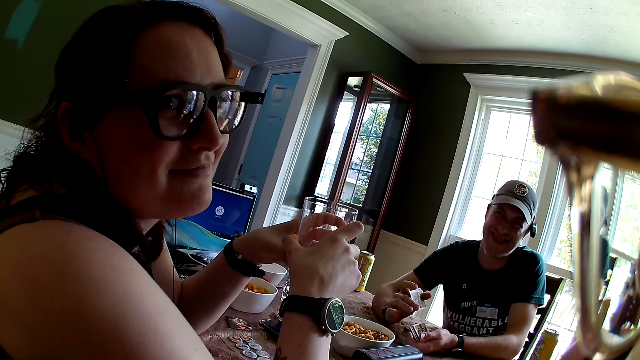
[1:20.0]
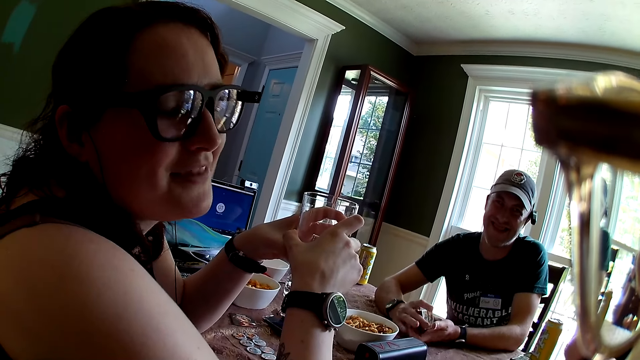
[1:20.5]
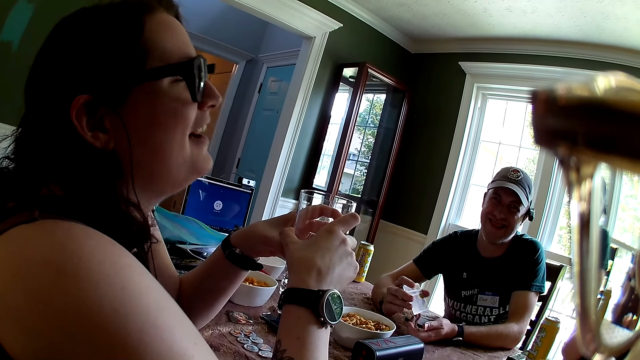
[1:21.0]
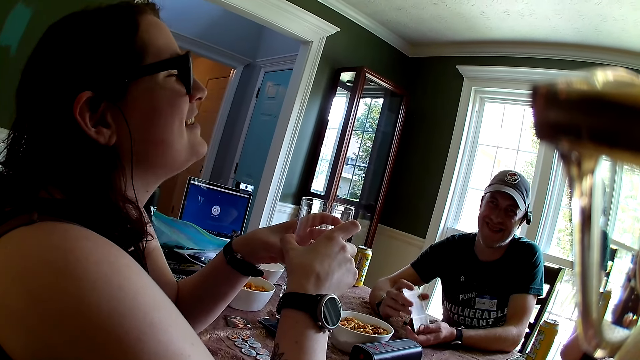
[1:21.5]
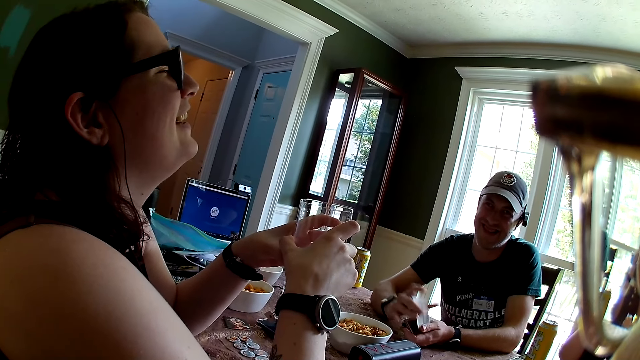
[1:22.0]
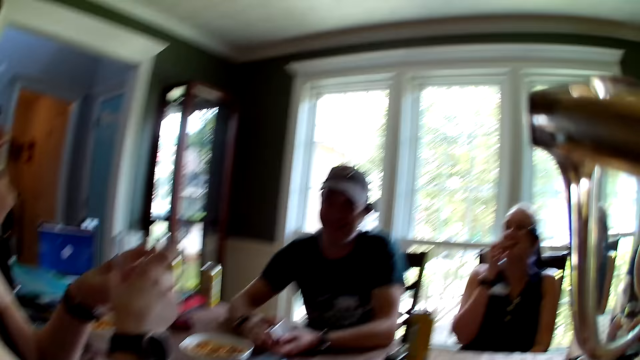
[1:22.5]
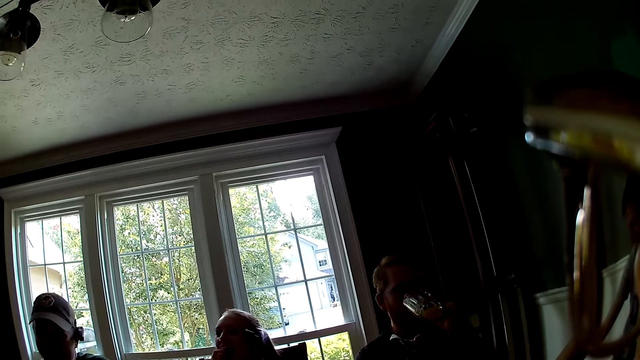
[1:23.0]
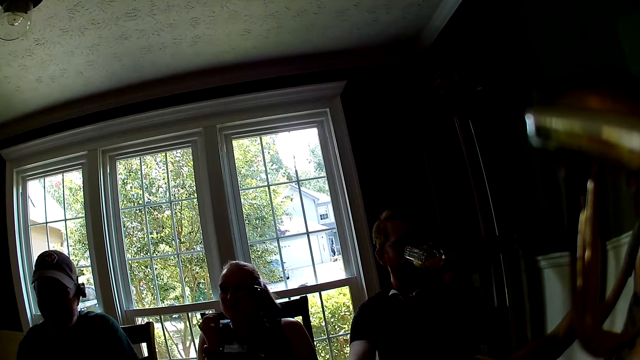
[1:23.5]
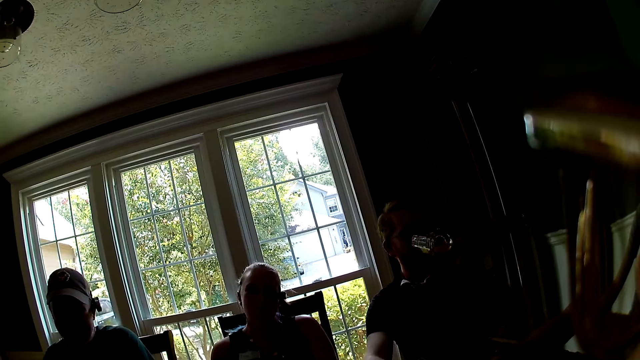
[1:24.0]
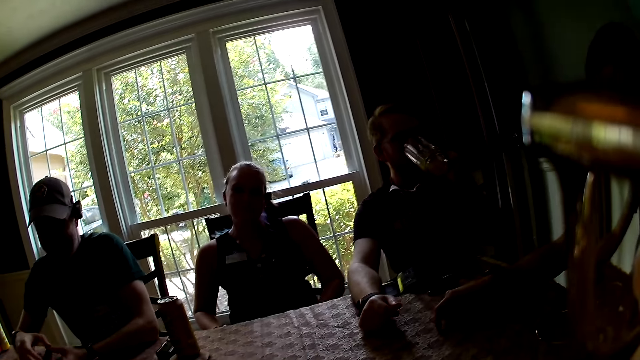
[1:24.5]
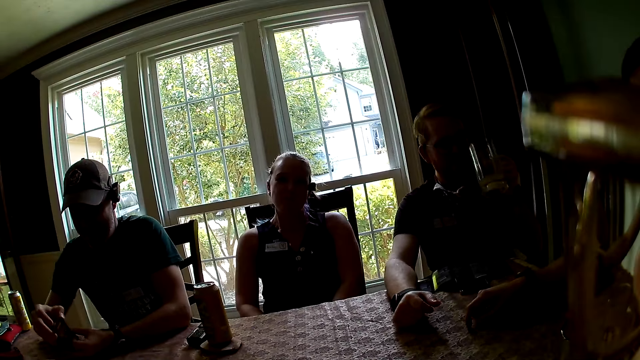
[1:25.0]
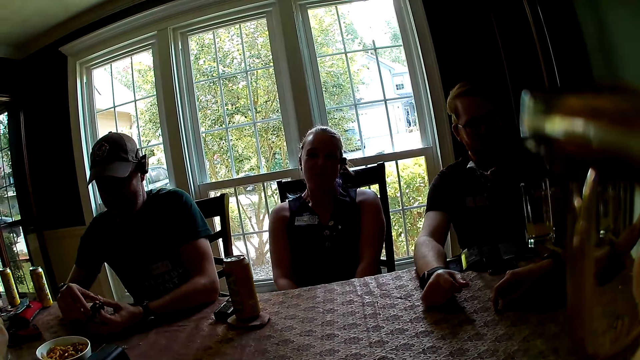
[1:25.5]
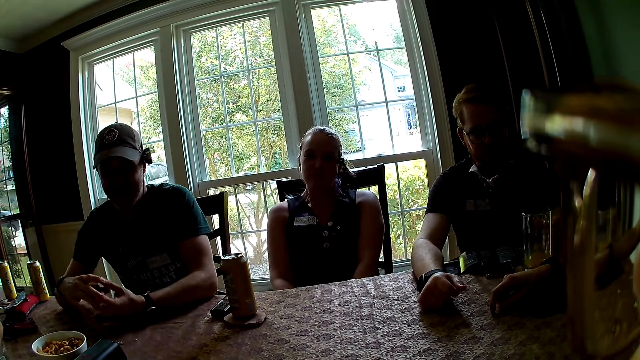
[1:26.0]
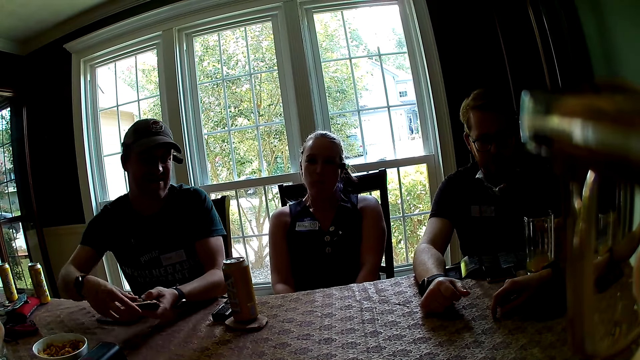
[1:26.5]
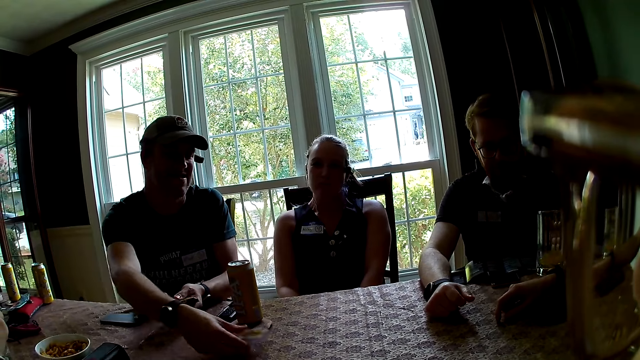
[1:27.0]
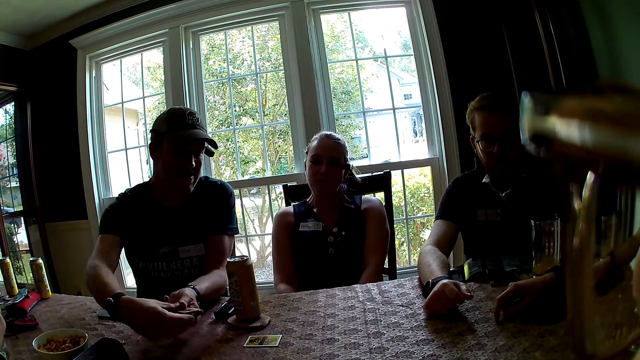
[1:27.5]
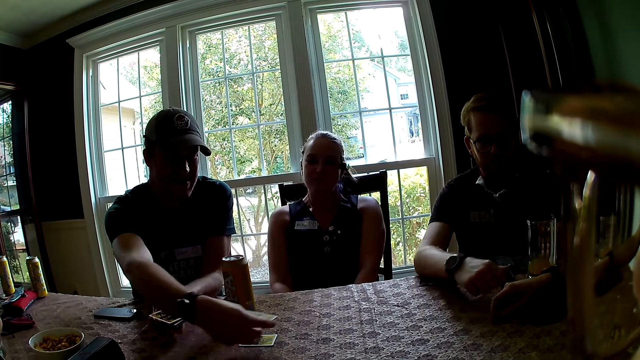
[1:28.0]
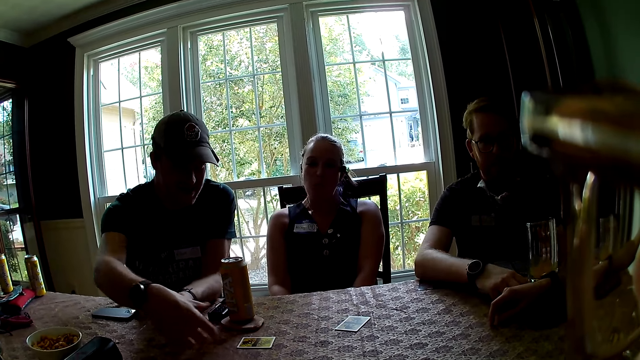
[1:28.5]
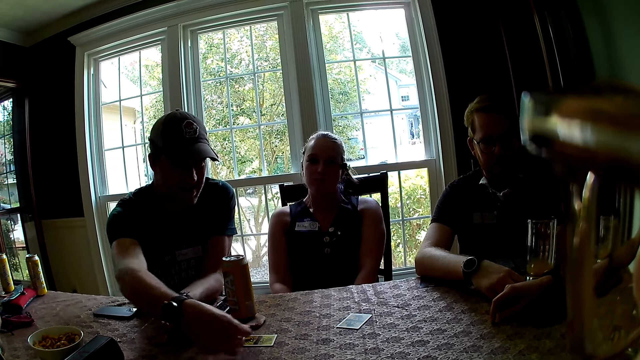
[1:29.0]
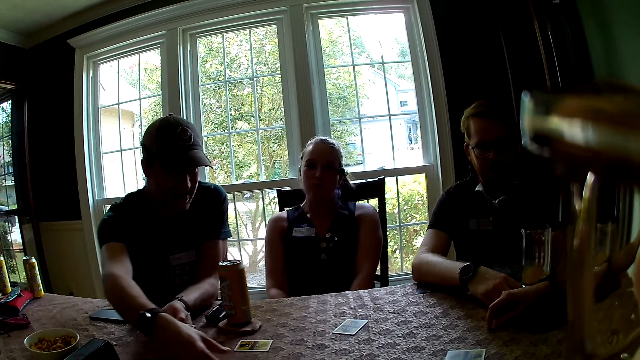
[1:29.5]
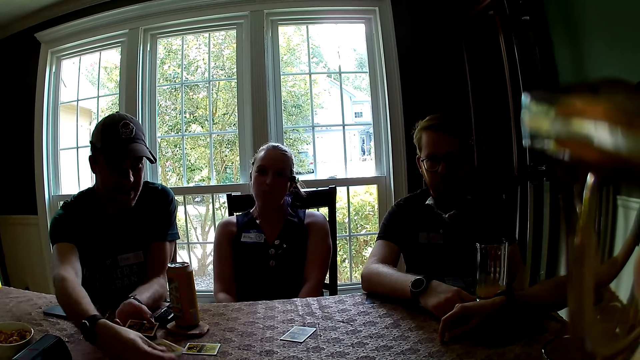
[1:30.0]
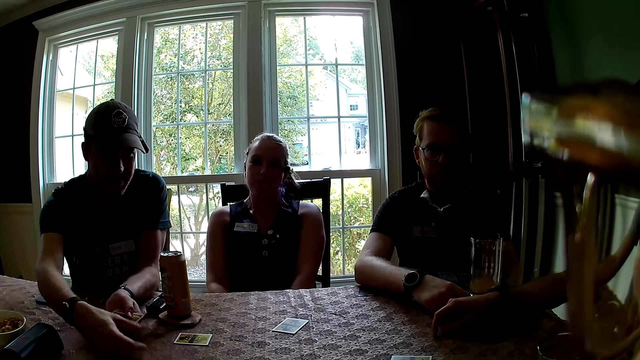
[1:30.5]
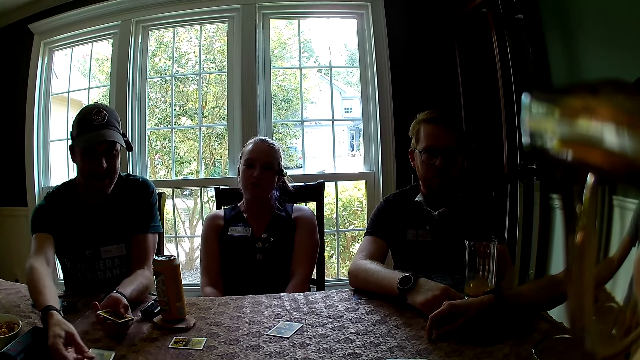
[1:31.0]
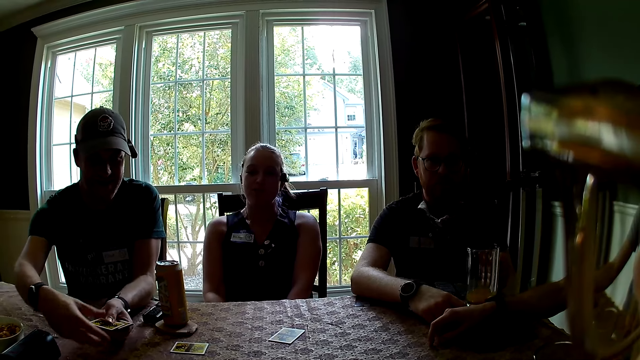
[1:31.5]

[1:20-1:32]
The man drinks from the cup. He drops the cup of drink on the table with his left hand. Another man distributes the cards on the table with his hands.

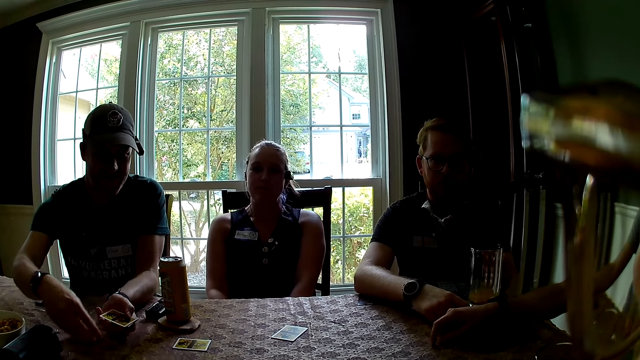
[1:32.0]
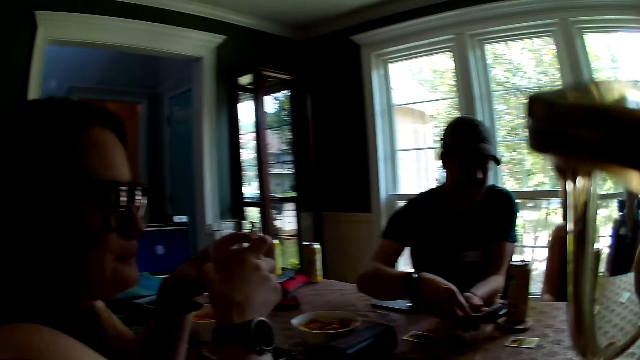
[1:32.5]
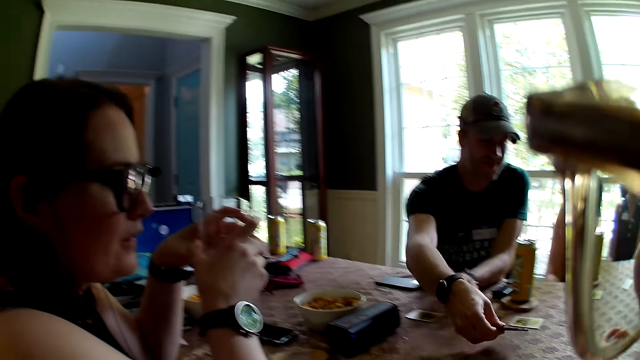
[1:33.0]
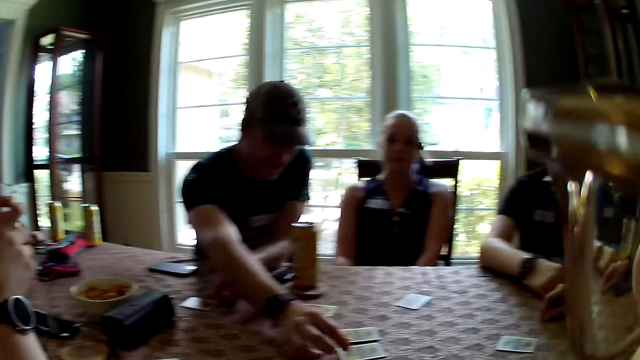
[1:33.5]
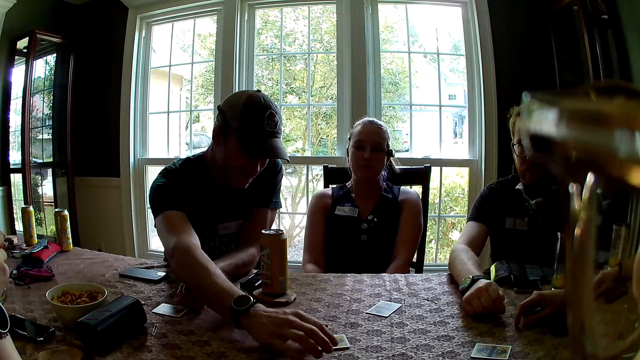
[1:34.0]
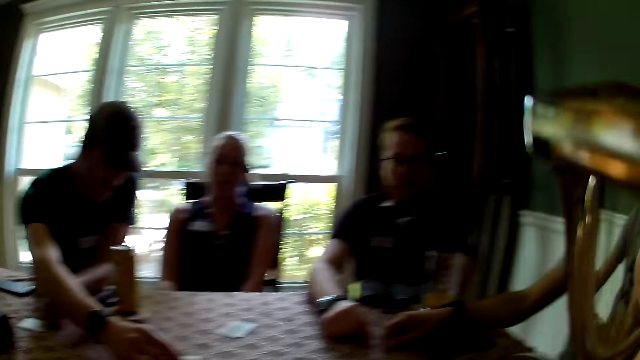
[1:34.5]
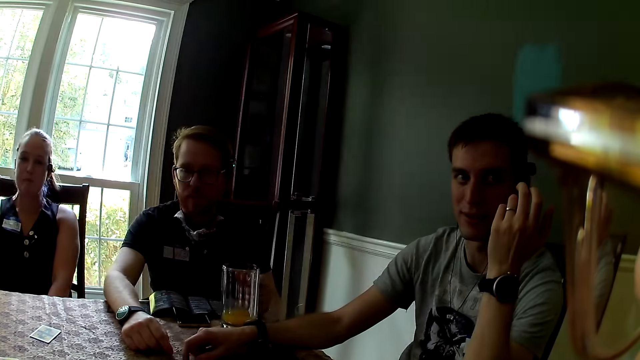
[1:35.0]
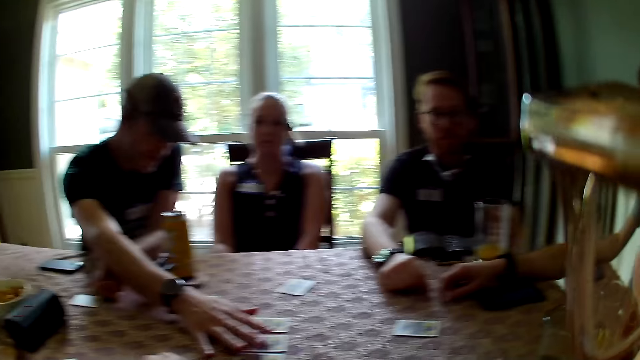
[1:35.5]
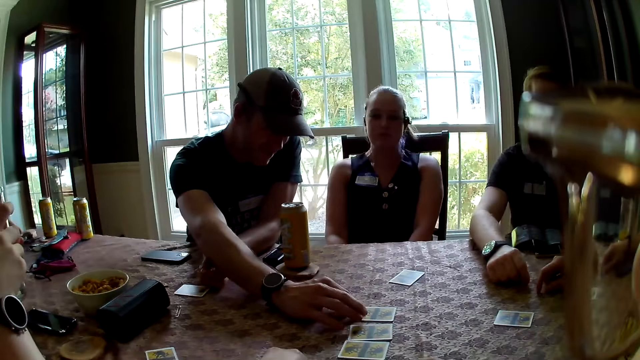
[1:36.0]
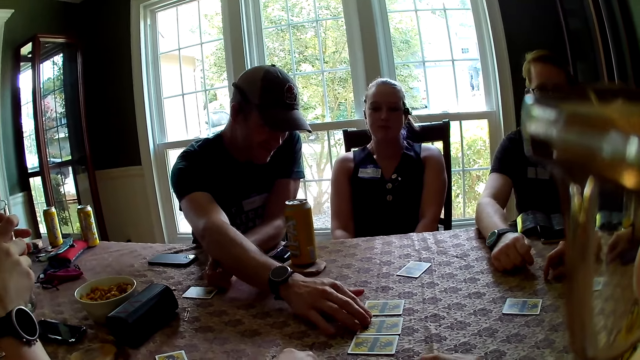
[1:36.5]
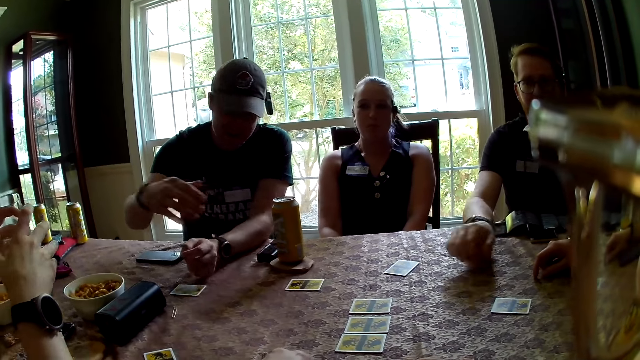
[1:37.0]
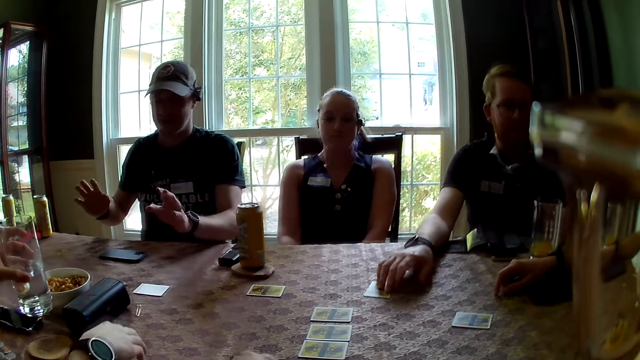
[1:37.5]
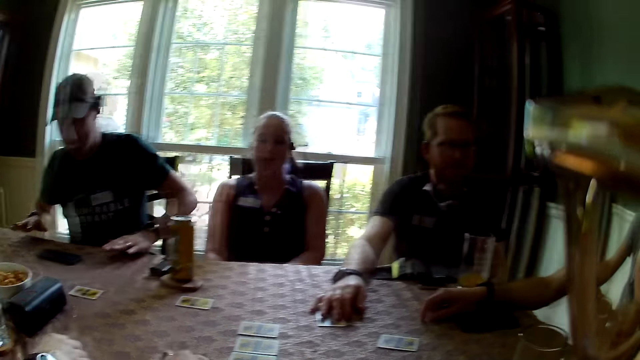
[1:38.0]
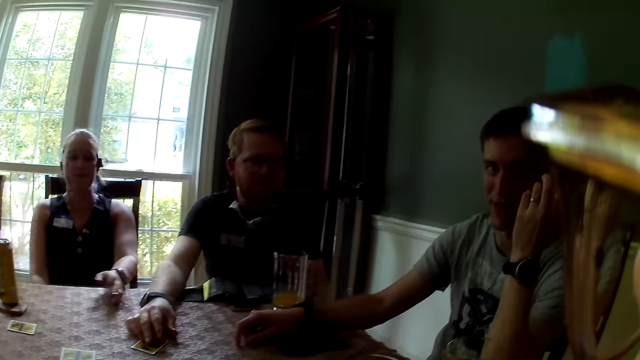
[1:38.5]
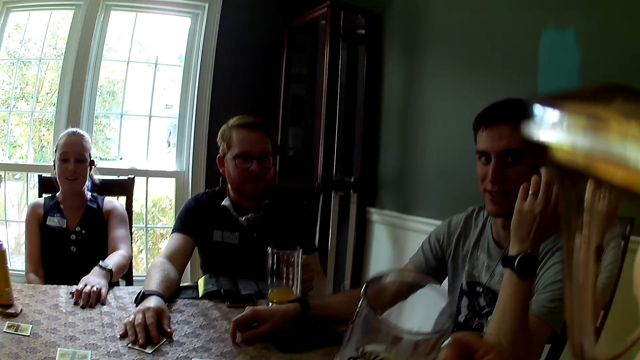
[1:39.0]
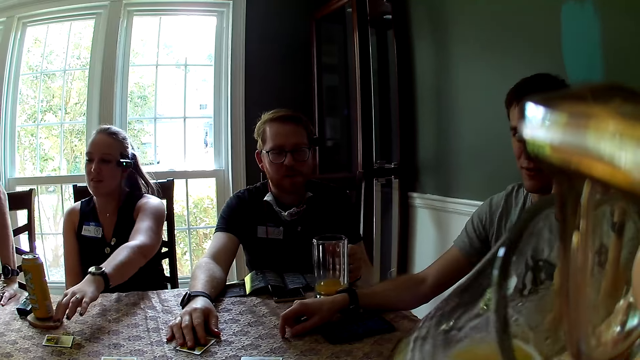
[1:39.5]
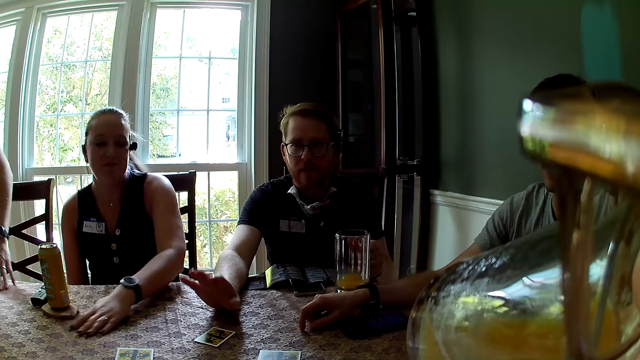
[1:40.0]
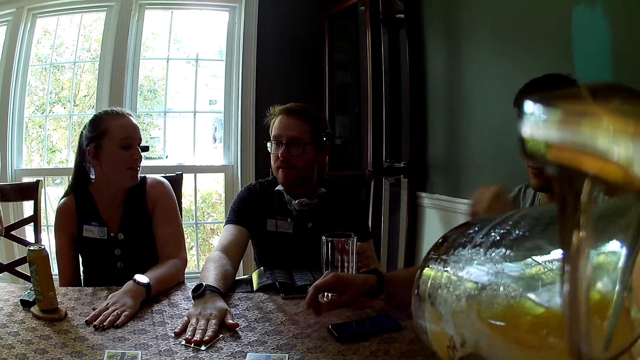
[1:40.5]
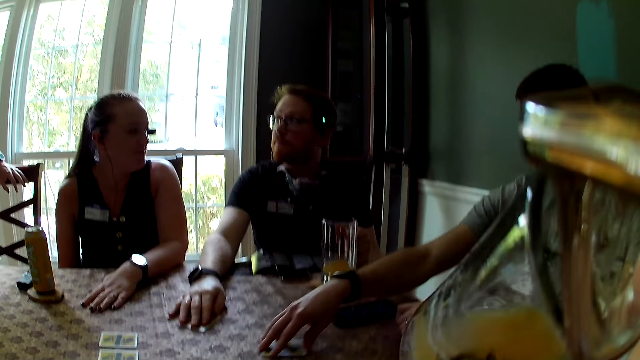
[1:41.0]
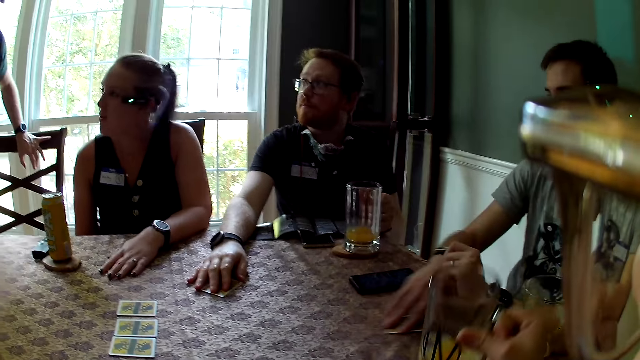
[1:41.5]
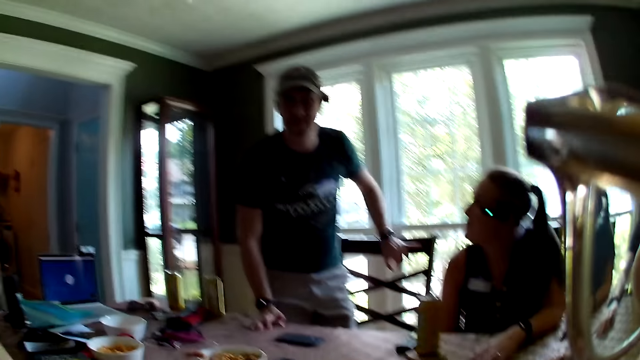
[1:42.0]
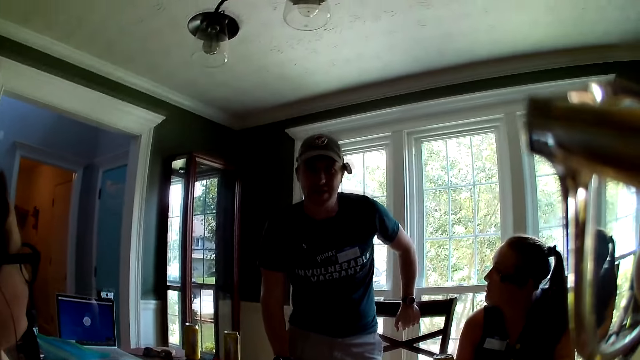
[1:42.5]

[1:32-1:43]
The first man places his right hand on a card. The woman places her right hand on a card. She drops the glass of water on the table with her left hand. The second man moves out of his chair. The camera wearer lifts up a cup of drink from the table with her right hand. Another woman takes a card with her left hand. The camera wearer drinks juice from the cup. A third man takes a card with his right hand. The camera wearer drops the cup of drink on the table with her right hand.
